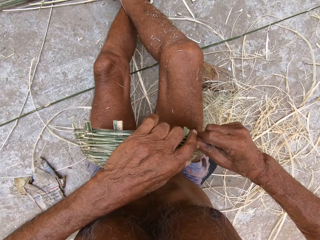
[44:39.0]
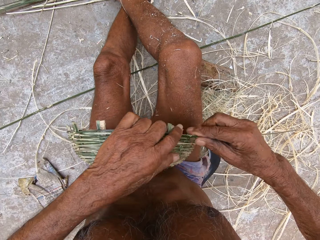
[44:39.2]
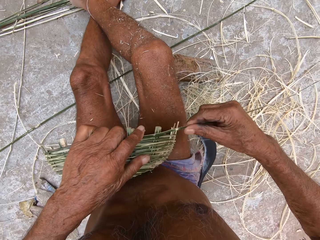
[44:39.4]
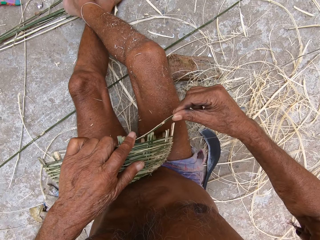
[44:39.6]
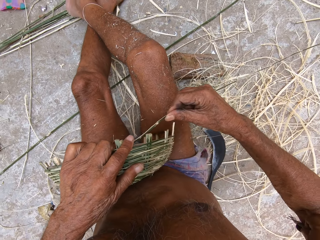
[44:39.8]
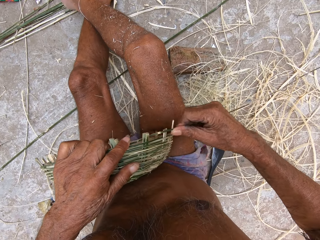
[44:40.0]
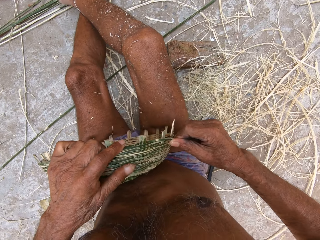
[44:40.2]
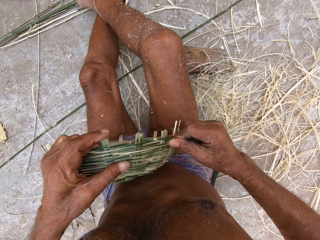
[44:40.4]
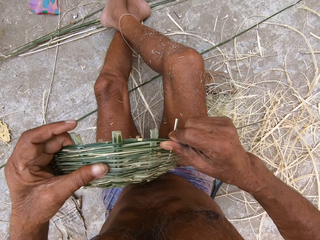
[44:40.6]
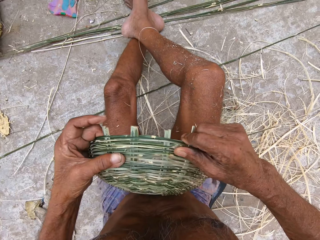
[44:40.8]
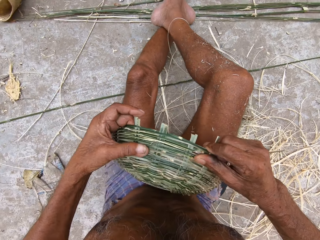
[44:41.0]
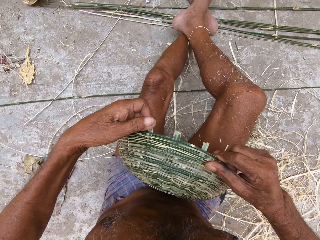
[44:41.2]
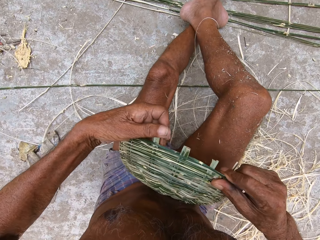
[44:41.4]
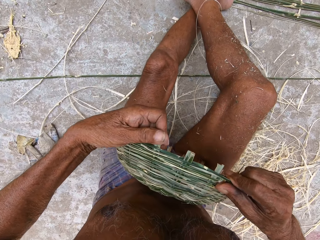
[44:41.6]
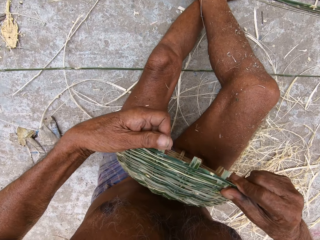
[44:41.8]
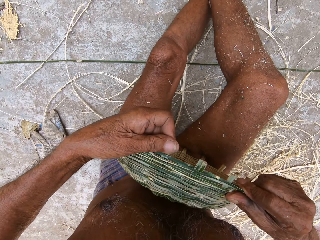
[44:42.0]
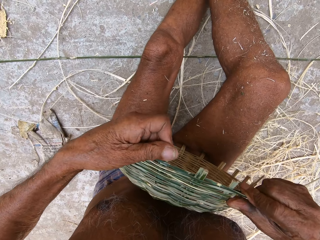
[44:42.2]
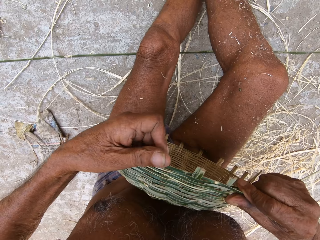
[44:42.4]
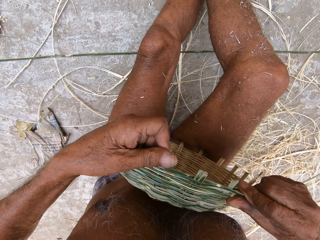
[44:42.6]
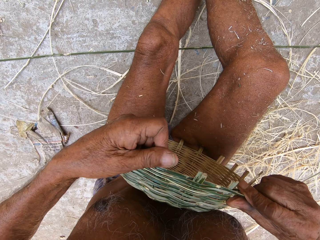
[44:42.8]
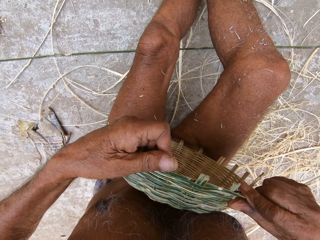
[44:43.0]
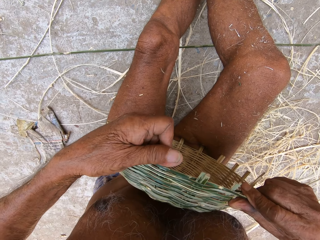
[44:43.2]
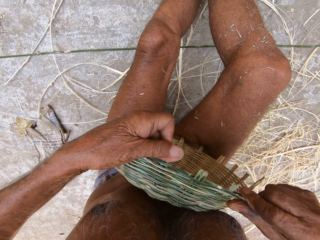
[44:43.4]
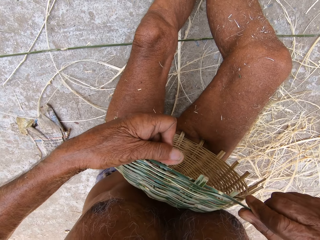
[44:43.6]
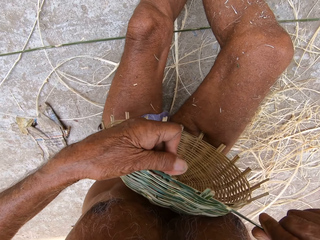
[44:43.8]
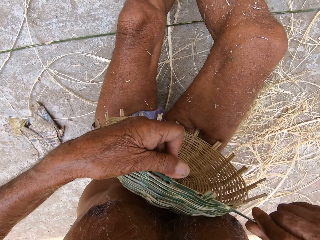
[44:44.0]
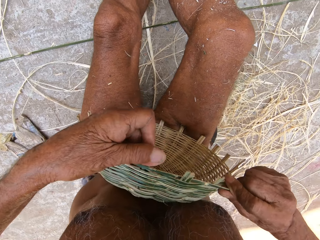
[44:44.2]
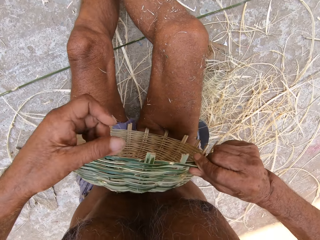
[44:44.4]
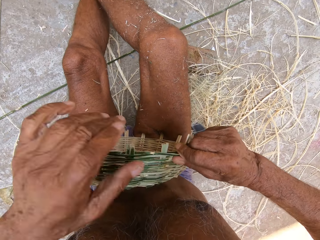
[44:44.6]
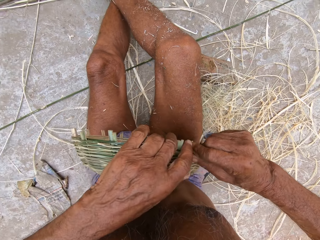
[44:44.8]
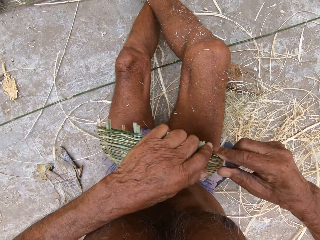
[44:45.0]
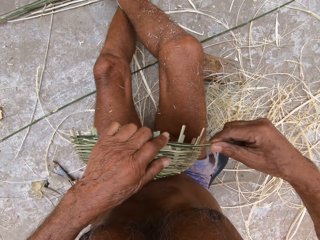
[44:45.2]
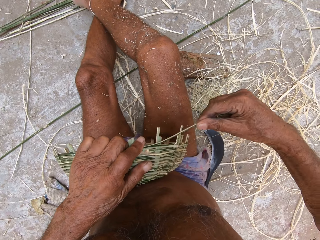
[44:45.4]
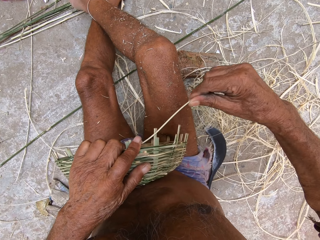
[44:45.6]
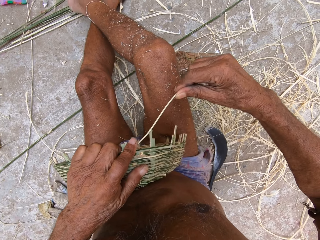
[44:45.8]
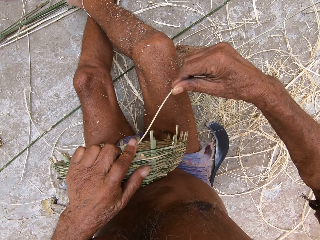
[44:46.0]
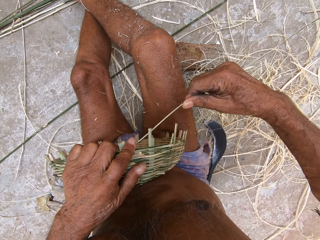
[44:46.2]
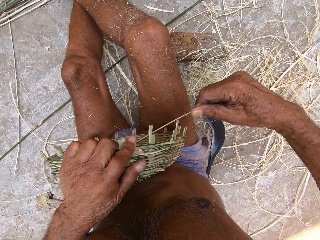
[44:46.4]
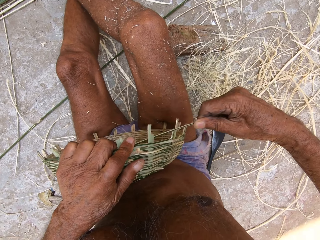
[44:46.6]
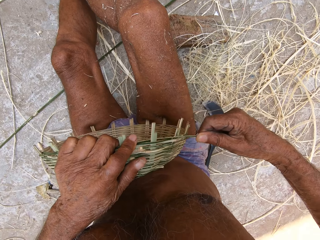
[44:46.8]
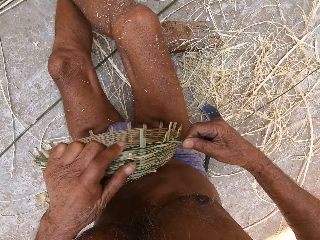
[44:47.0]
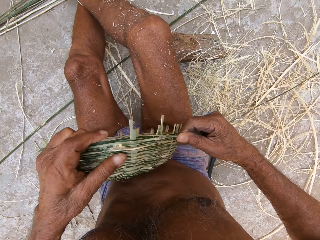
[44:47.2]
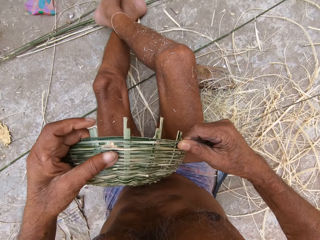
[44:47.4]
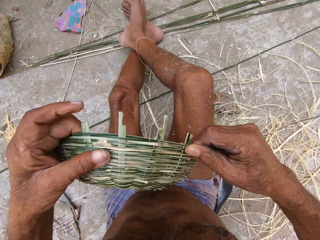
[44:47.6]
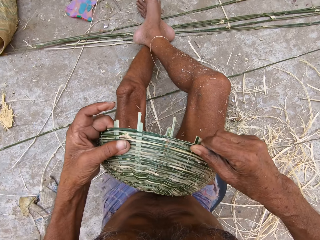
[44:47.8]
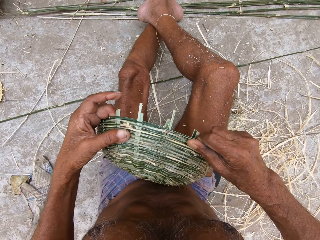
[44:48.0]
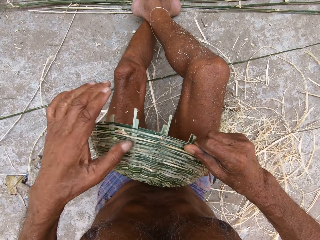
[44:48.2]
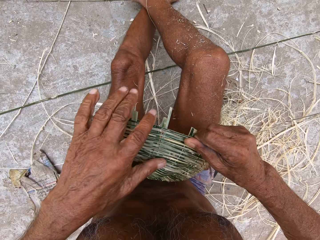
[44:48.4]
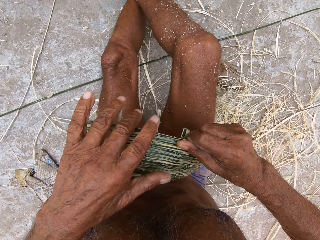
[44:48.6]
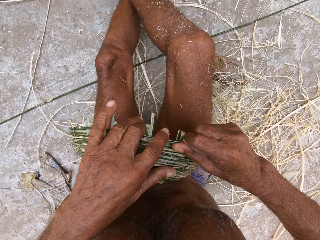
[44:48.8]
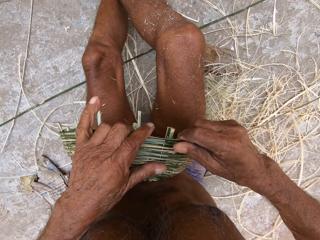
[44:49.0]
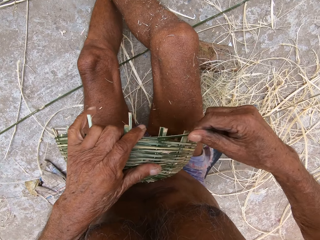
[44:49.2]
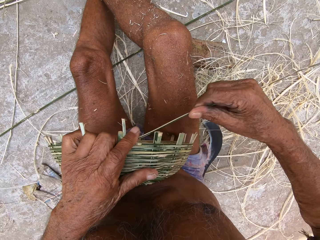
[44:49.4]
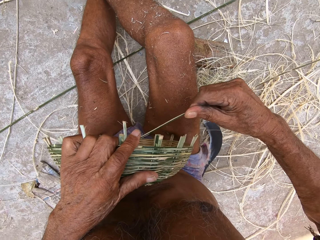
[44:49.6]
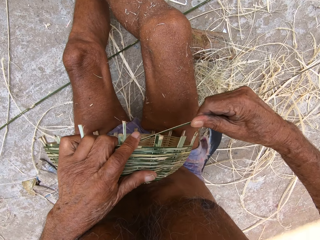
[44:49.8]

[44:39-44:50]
The camera wearer sews a basket with a fiber. They sew the basket with the fiber again.

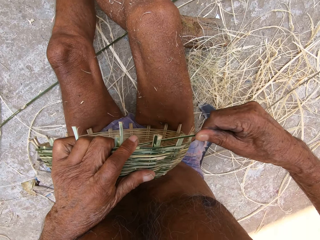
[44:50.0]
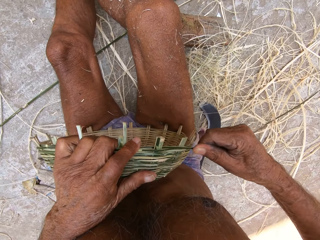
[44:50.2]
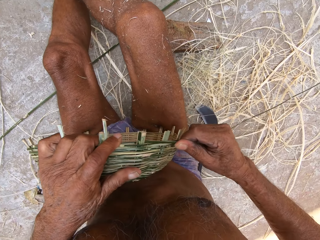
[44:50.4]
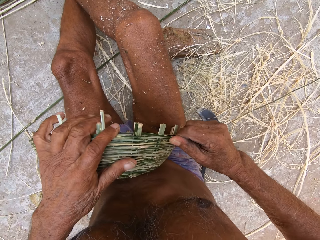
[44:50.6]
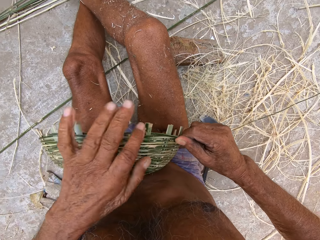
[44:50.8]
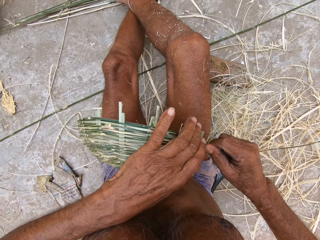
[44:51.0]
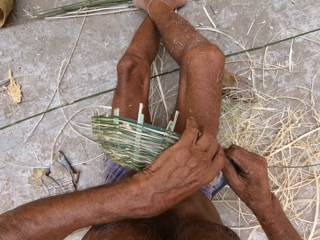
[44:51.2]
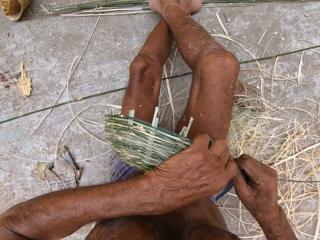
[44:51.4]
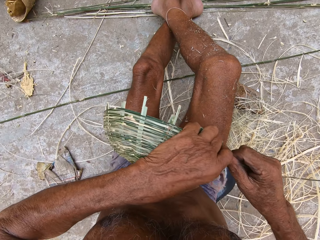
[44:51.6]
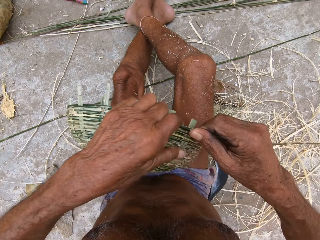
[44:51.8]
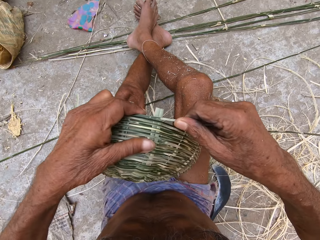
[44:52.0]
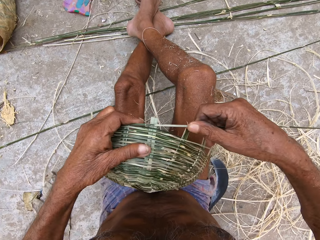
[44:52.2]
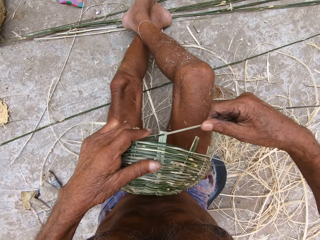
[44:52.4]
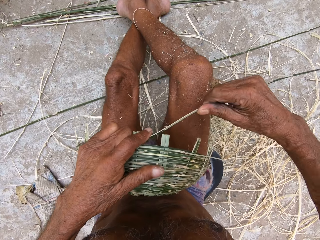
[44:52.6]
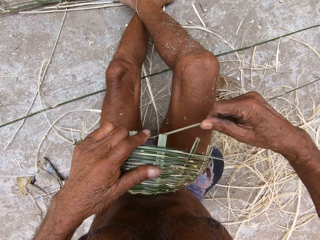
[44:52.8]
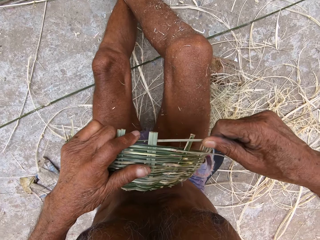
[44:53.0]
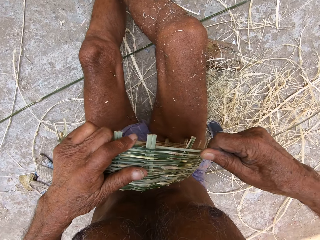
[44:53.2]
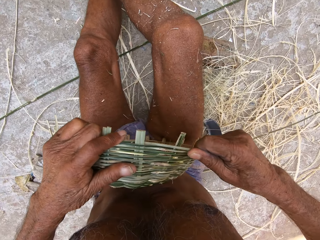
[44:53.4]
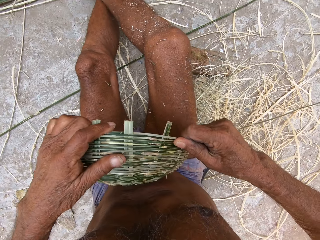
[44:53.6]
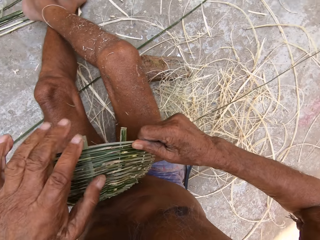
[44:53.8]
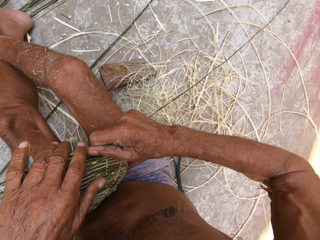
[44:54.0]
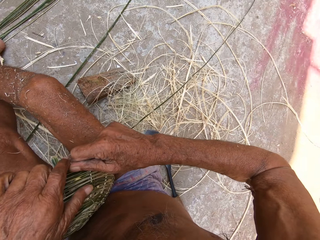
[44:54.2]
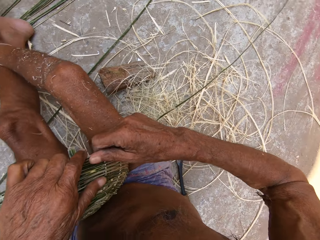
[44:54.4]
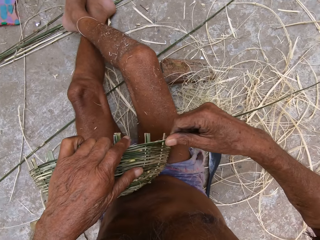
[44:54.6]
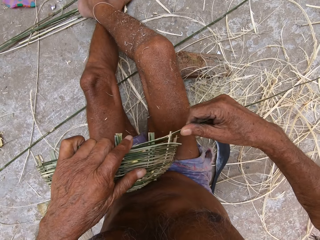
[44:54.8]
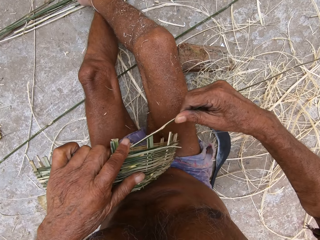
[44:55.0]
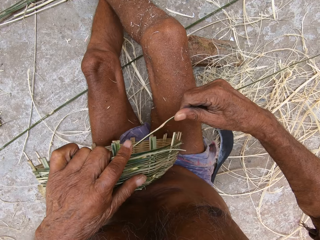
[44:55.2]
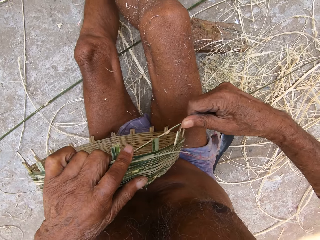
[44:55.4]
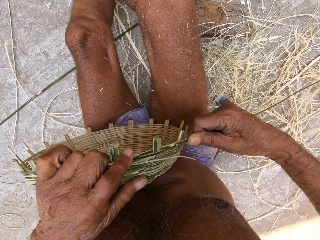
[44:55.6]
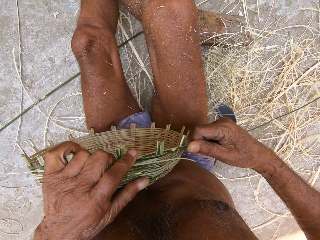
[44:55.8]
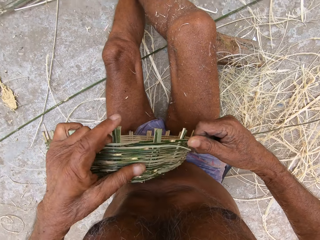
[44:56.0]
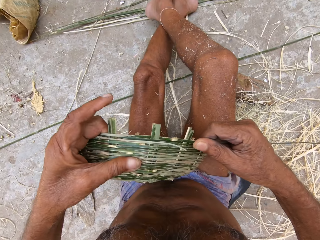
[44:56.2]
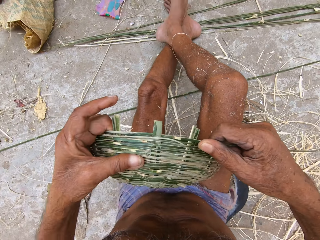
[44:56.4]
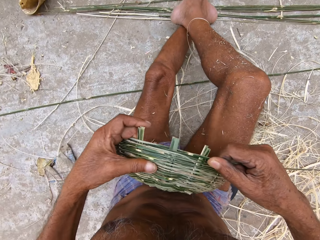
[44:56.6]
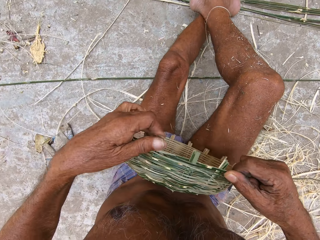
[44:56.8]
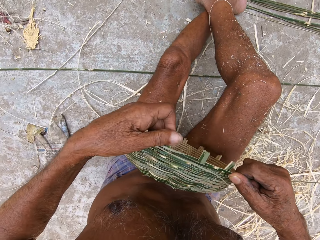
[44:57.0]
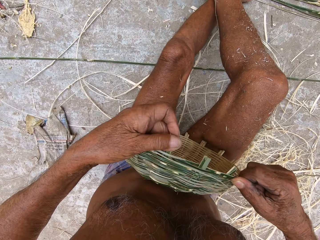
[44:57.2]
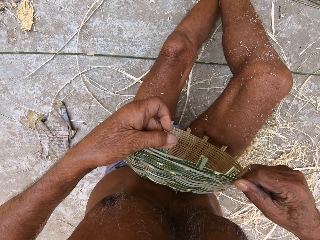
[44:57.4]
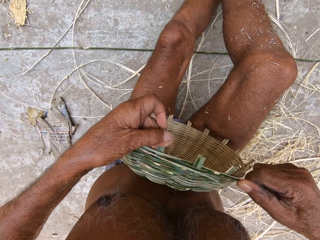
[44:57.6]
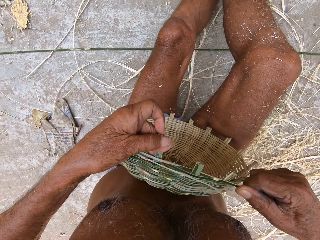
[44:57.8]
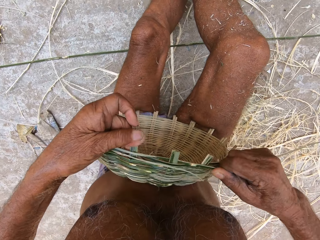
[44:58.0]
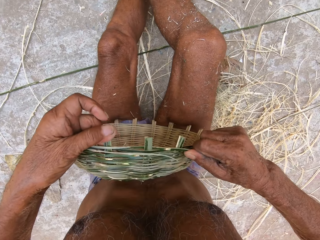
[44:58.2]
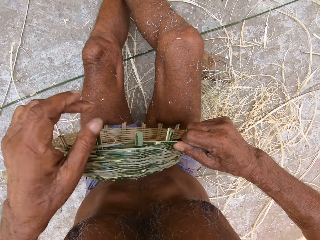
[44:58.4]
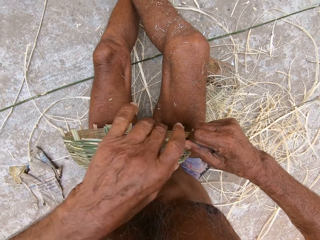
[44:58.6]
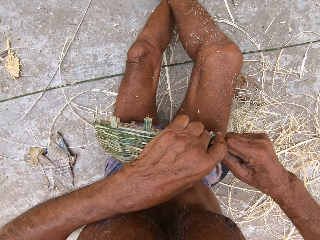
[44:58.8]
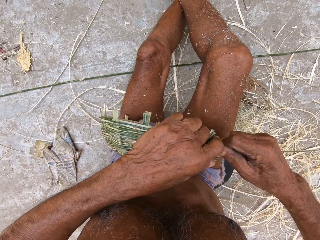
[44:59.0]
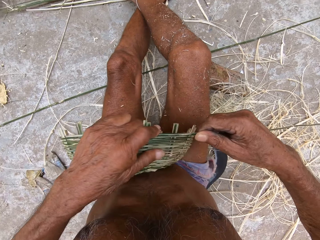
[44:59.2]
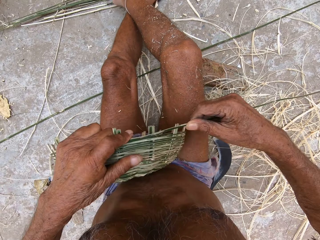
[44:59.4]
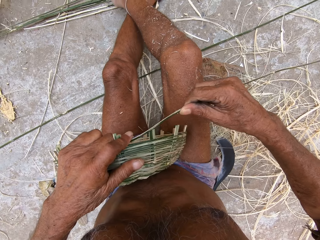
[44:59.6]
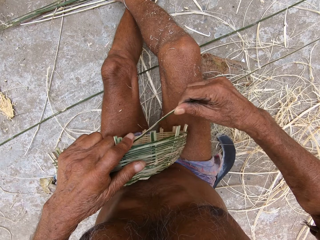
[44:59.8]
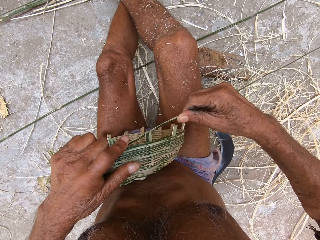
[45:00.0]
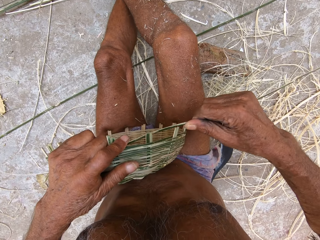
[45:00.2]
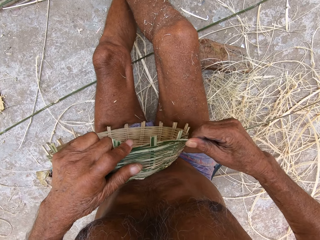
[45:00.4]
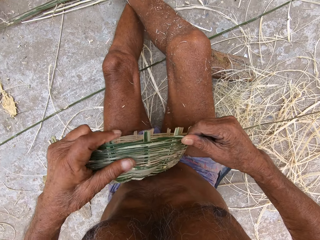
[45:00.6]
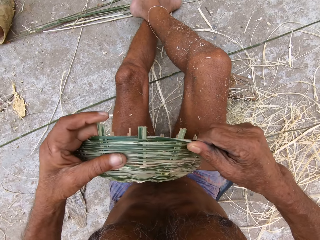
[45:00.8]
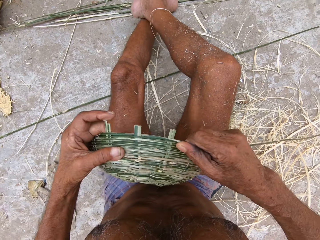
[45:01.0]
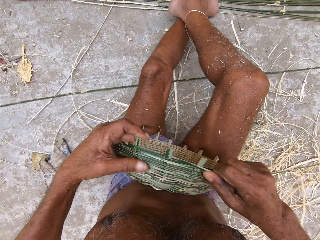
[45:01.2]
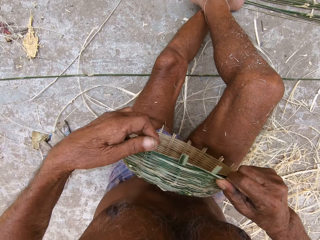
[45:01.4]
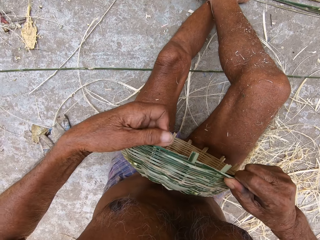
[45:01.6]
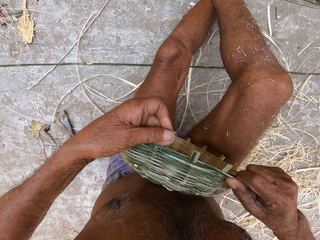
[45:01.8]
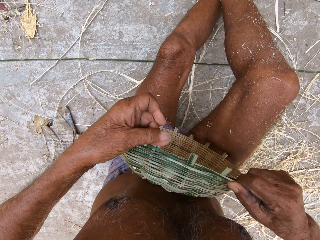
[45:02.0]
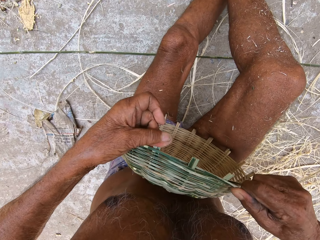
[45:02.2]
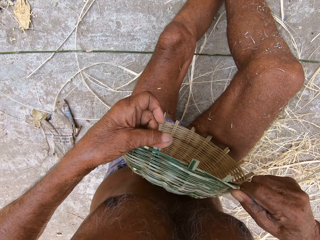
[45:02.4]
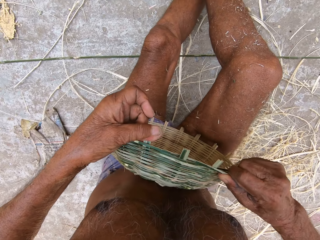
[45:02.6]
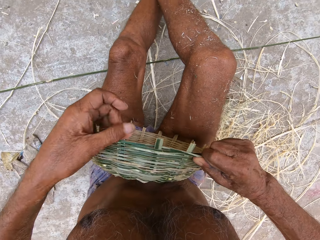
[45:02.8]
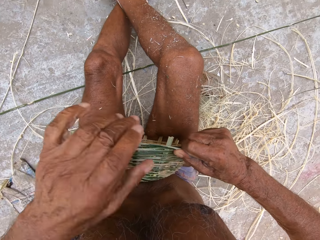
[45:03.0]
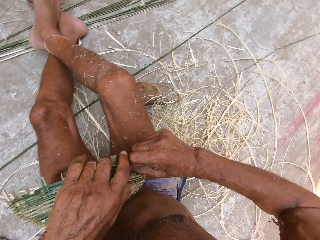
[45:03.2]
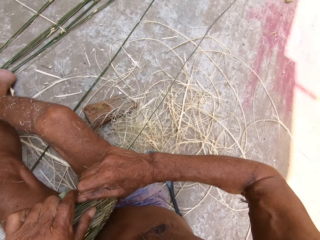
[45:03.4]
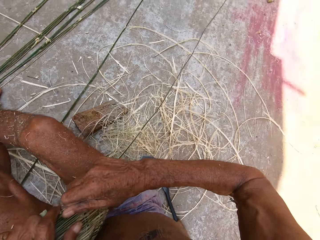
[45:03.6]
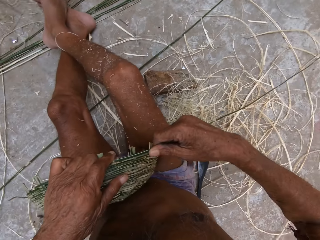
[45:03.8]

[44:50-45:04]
The camera wearer sews a basket with a fiber. They sew the basket with the fiber repeatedly.
